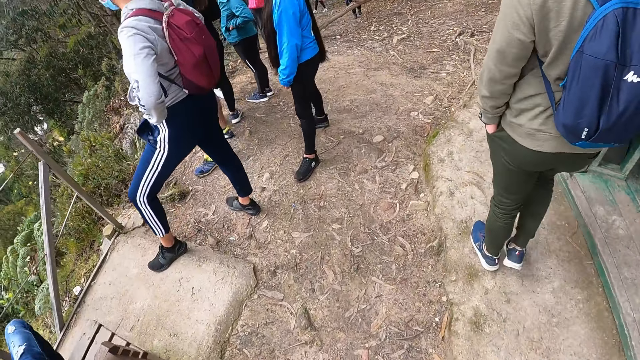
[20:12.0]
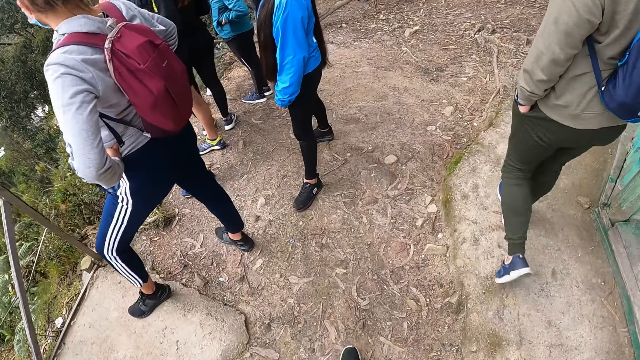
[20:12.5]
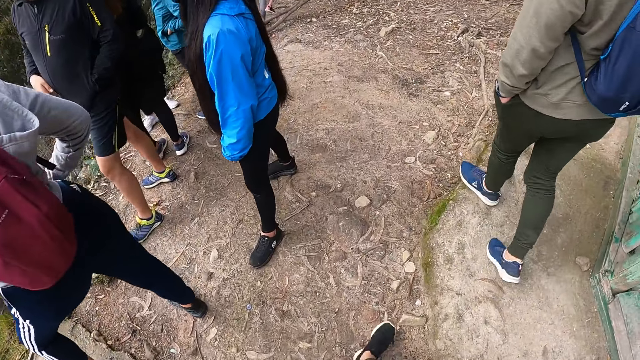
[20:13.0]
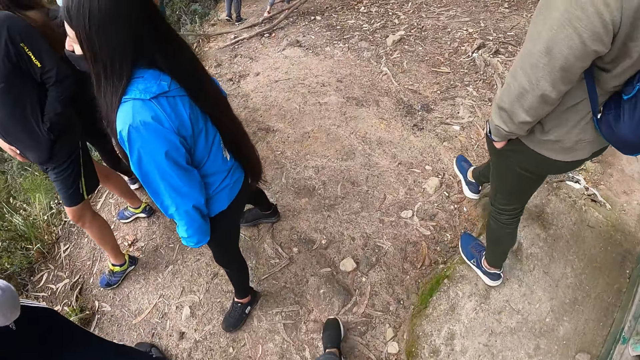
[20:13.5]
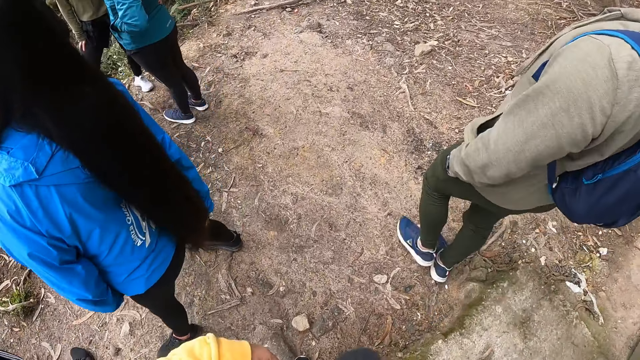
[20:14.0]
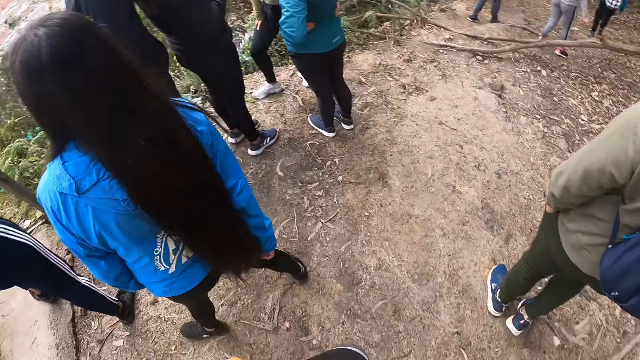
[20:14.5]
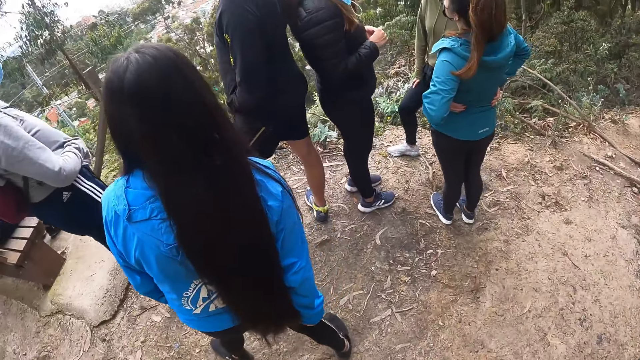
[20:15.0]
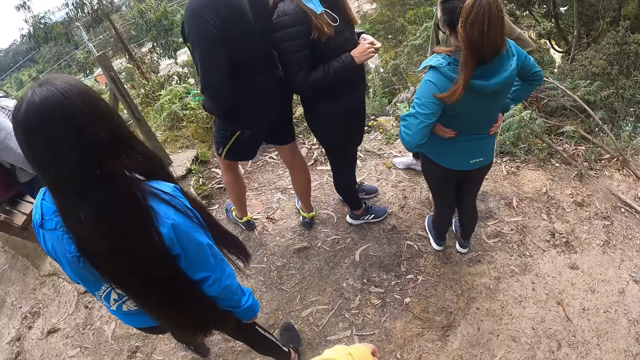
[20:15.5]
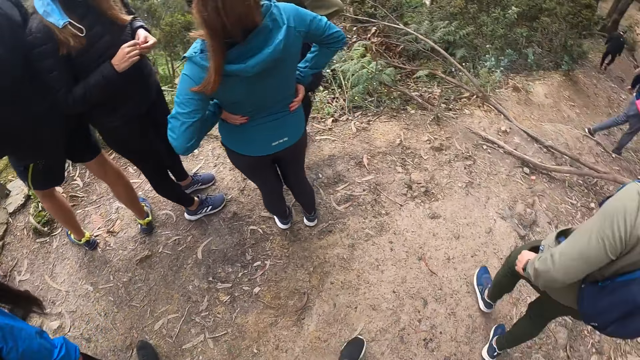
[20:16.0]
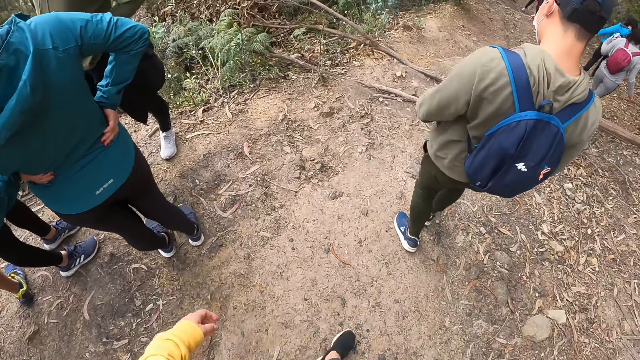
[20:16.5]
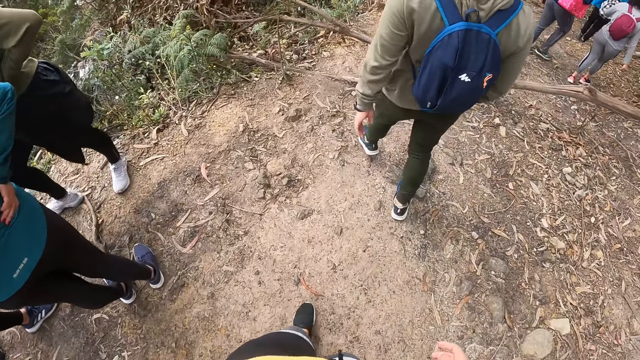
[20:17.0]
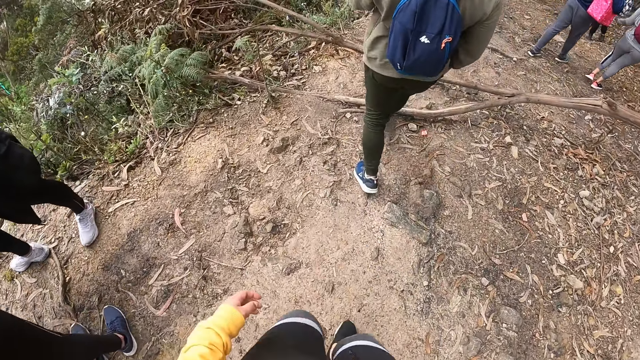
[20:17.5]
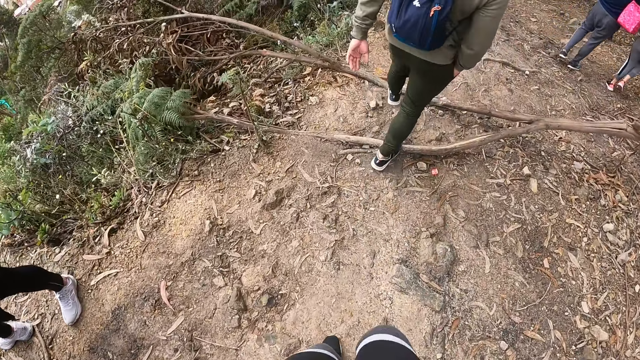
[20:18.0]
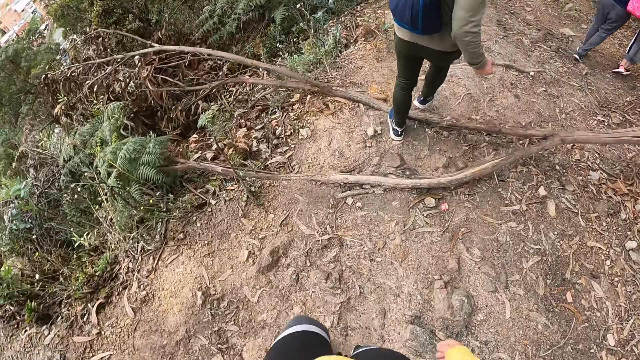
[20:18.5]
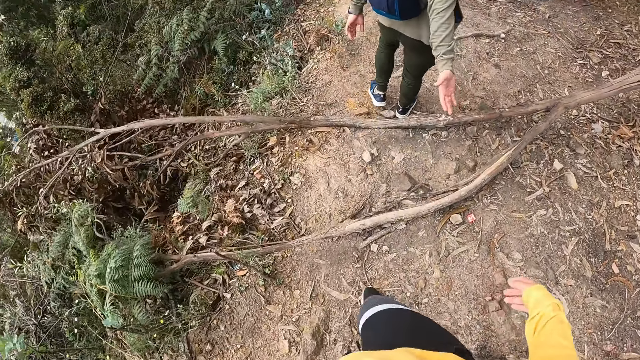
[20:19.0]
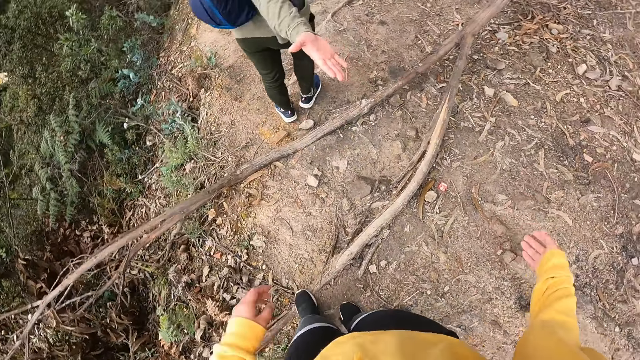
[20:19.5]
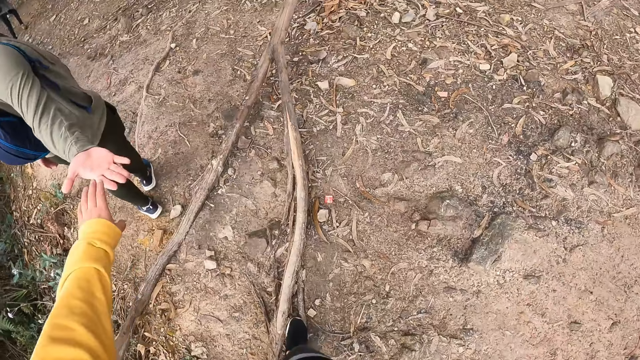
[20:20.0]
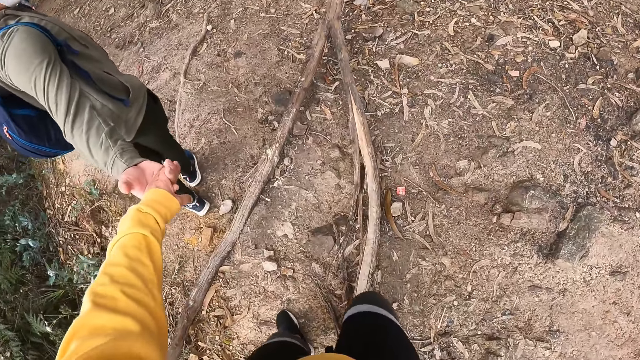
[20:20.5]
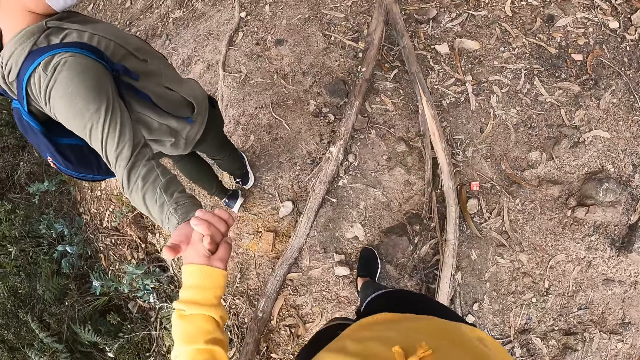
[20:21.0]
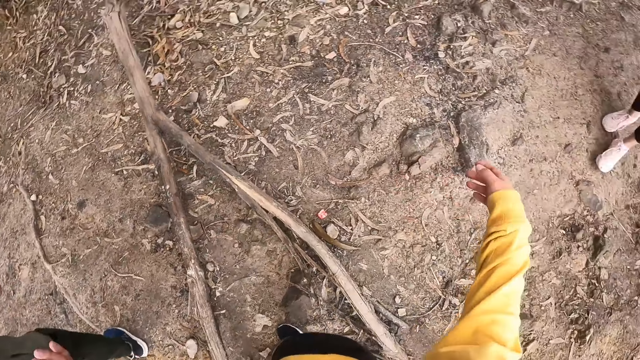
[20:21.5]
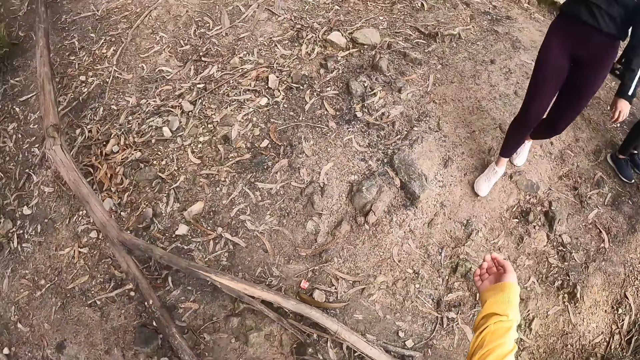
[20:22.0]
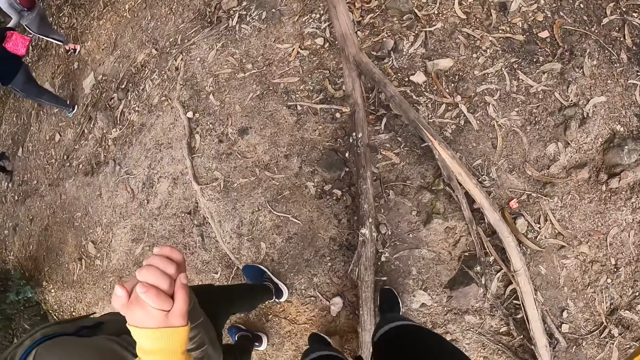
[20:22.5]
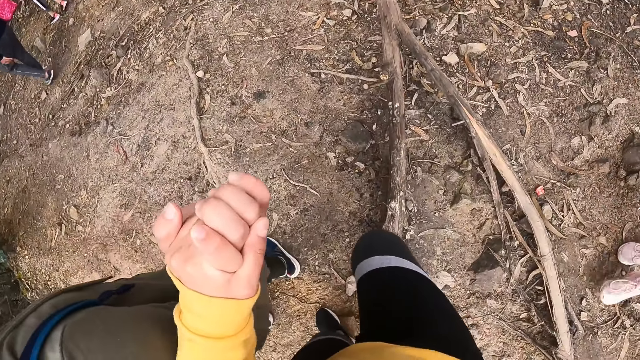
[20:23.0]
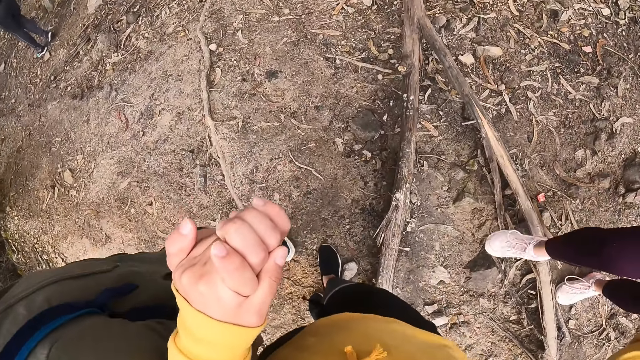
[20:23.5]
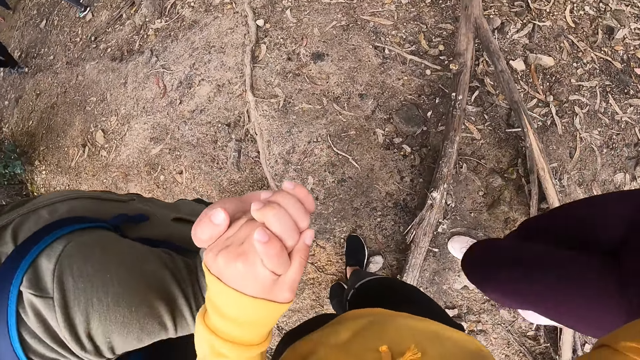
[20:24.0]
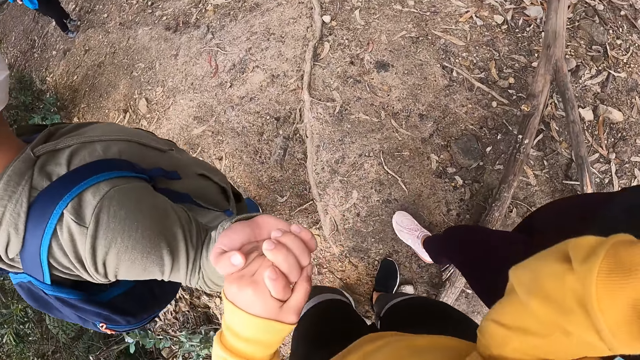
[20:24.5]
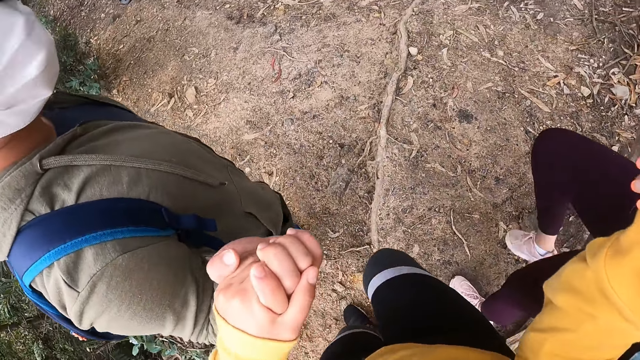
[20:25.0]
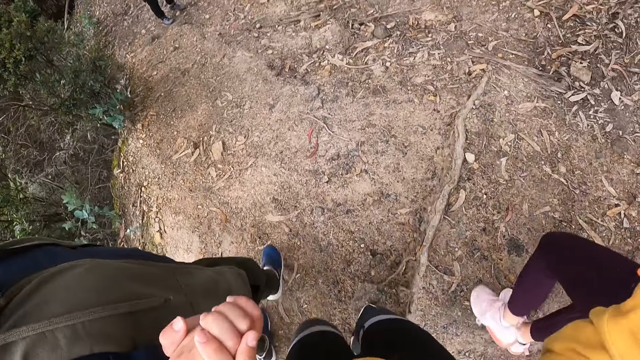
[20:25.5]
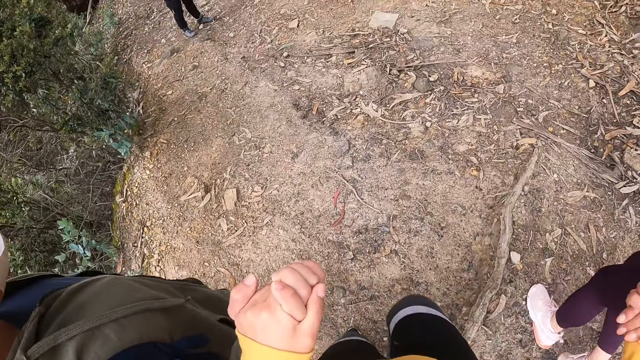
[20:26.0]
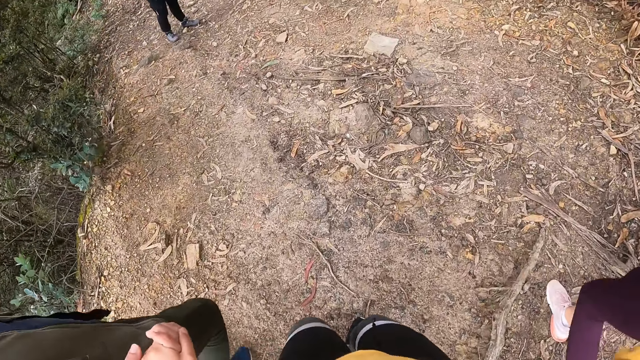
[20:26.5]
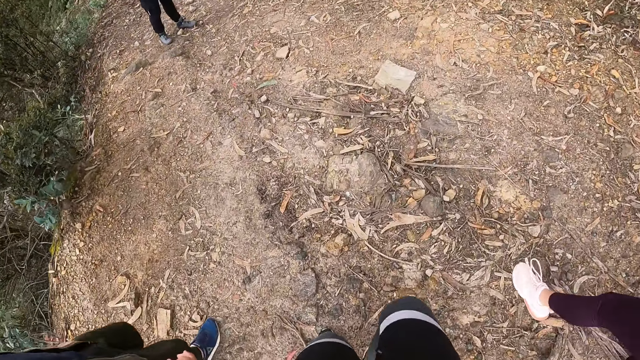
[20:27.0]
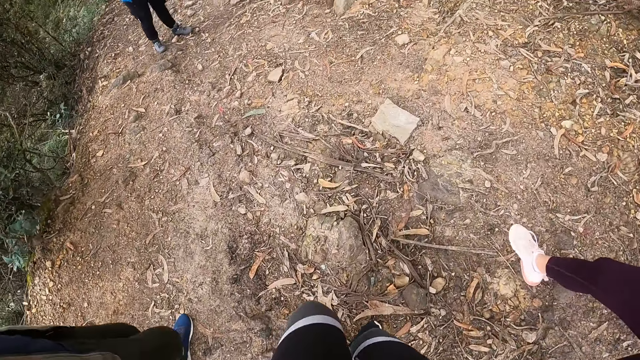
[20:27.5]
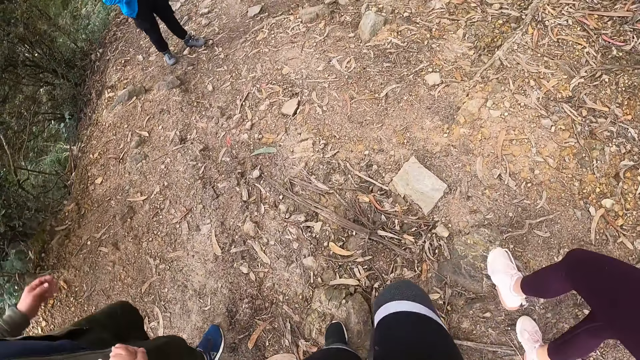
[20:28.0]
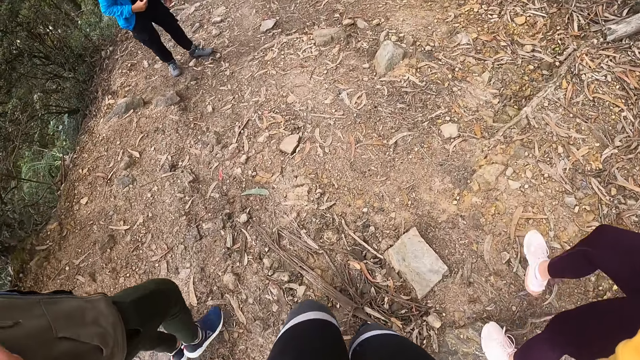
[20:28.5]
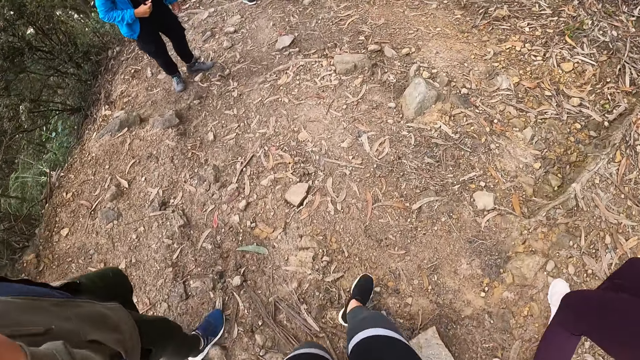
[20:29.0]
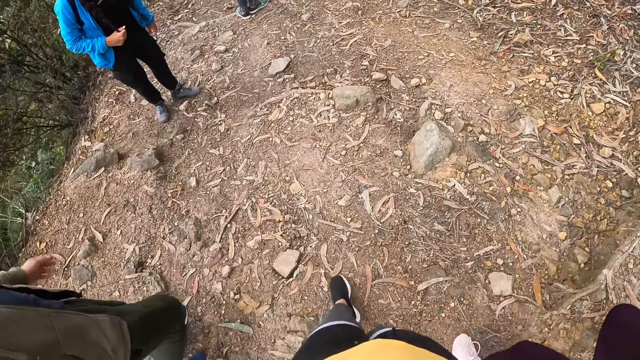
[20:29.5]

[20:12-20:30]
The camera wearer touches the man's right hand with his left hand. A lady holds the camera wearer's hand. The camera wearer holds the woman's left hand with his right hand. He walks on the footpath. The lady walks on the footpath. Another lady walks on the footpath.

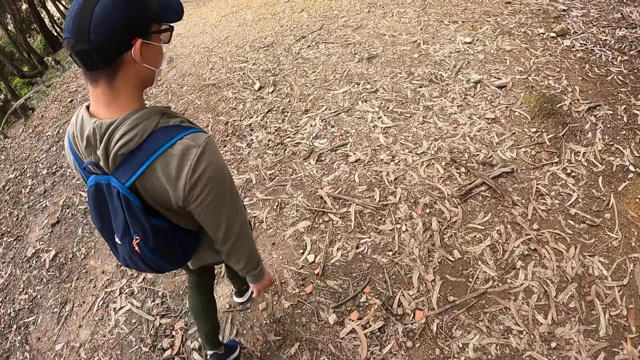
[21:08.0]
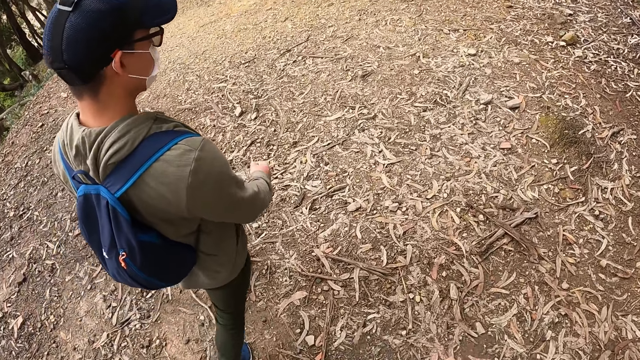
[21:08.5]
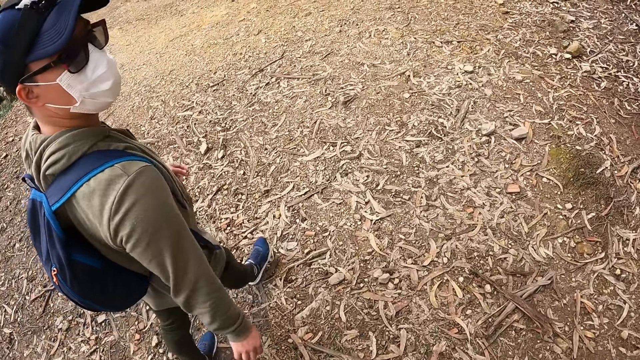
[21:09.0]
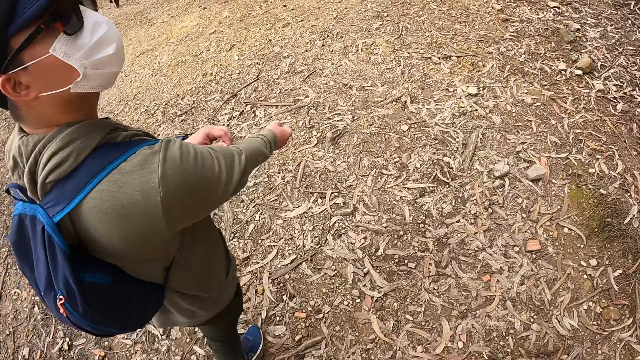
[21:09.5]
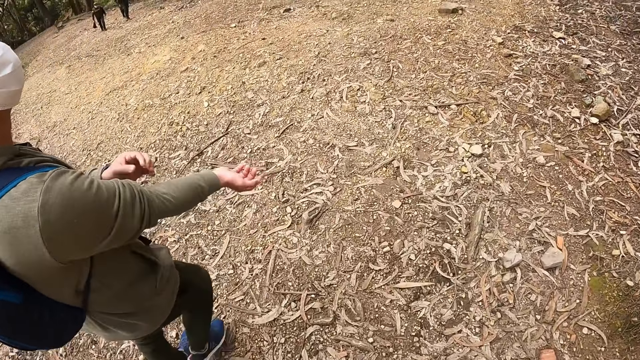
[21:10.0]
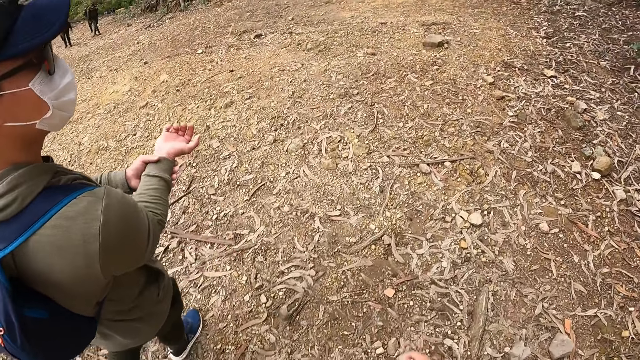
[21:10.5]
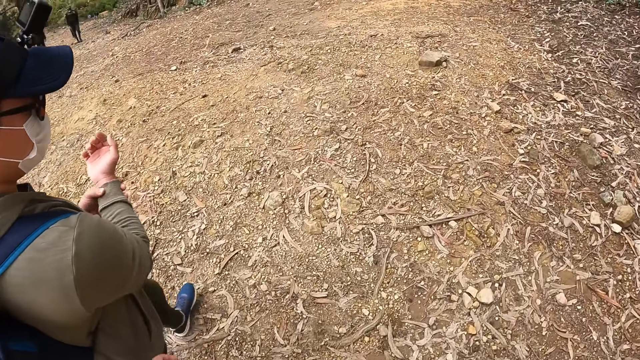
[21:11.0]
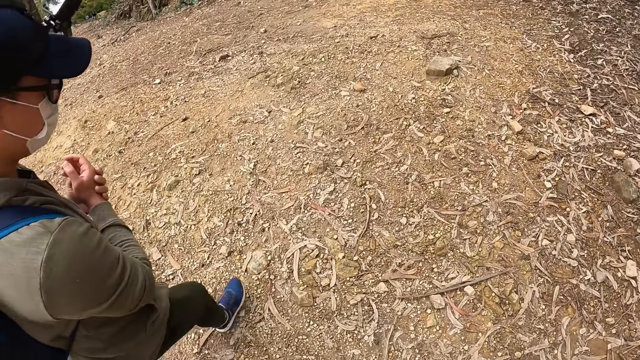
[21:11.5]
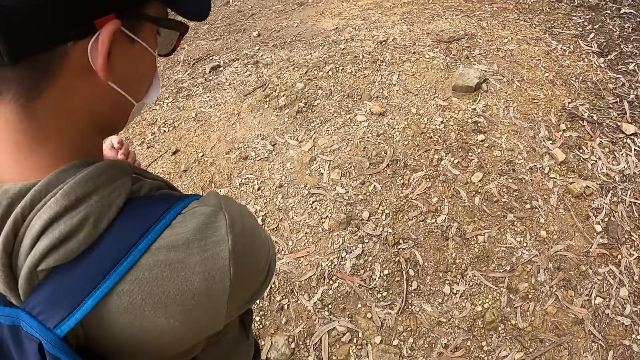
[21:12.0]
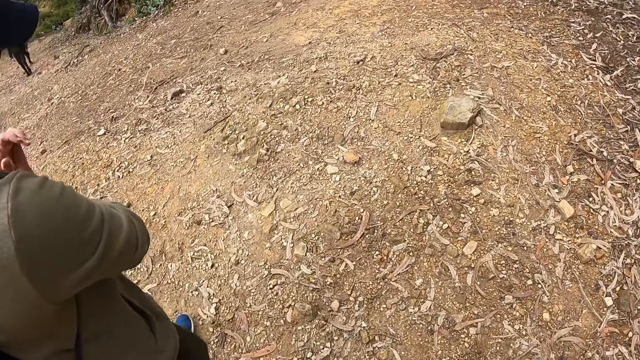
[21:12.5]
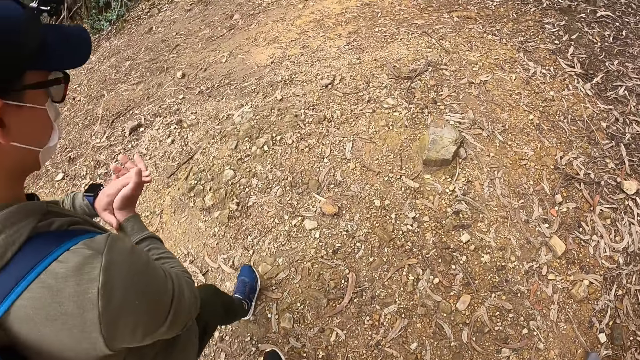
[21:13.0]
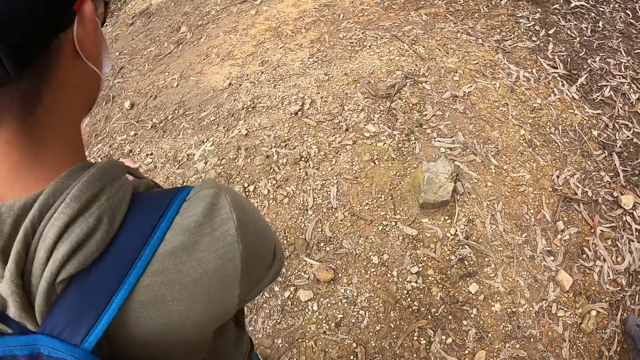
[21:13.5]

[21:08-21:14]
The man rolls his right sleeve with his left hand and rubs both hands together.
